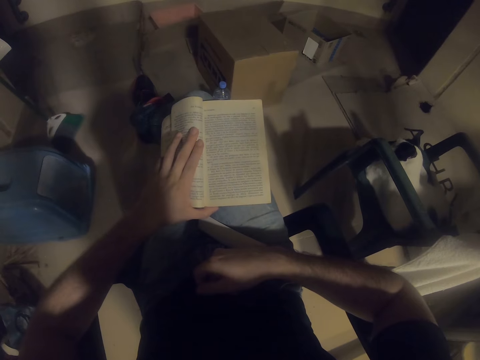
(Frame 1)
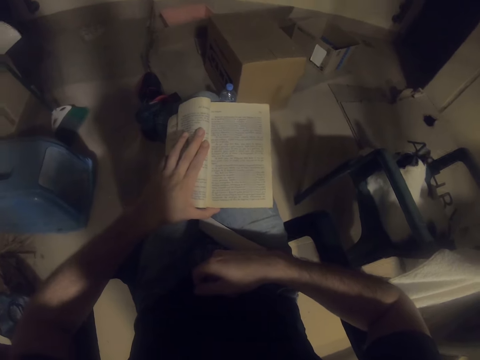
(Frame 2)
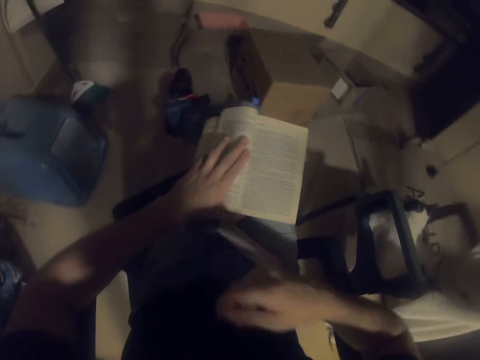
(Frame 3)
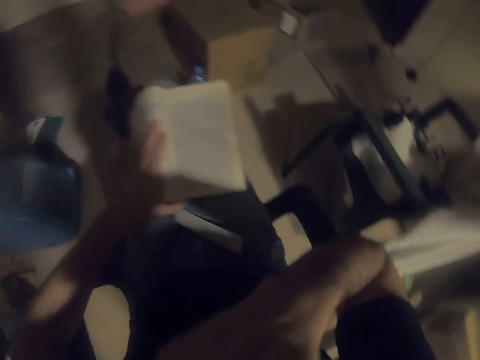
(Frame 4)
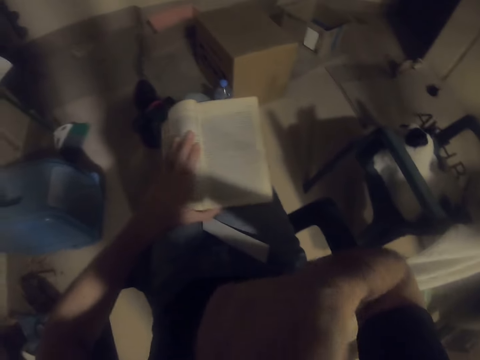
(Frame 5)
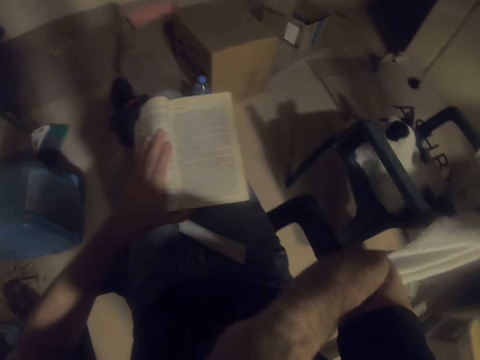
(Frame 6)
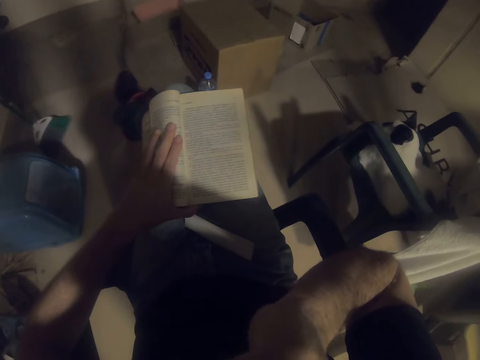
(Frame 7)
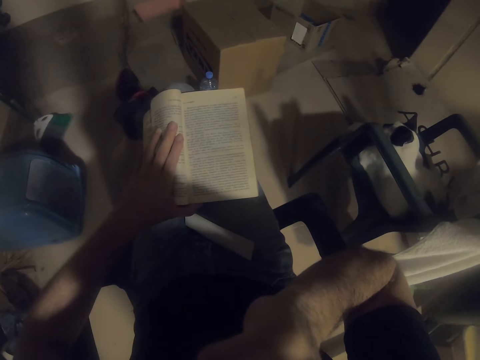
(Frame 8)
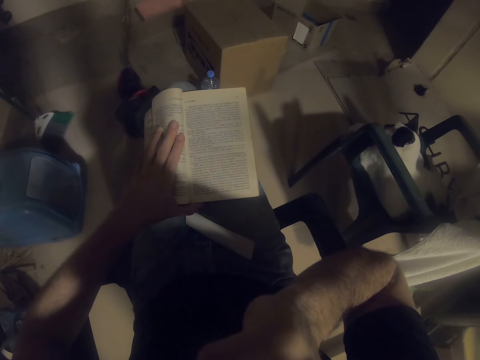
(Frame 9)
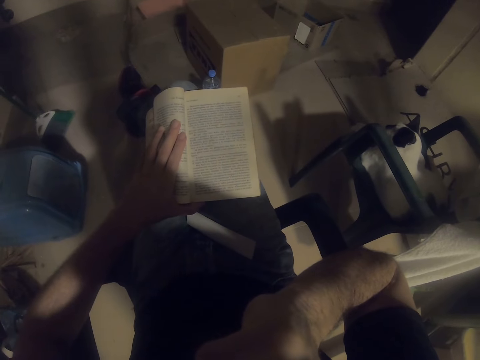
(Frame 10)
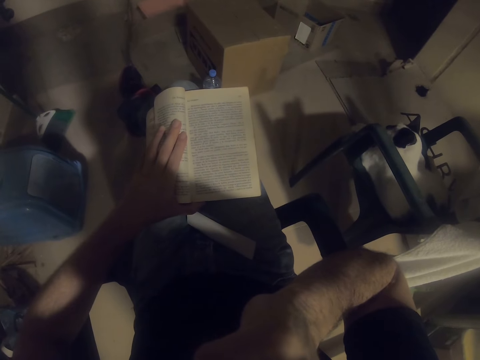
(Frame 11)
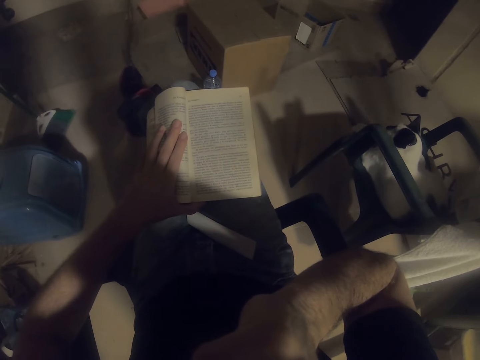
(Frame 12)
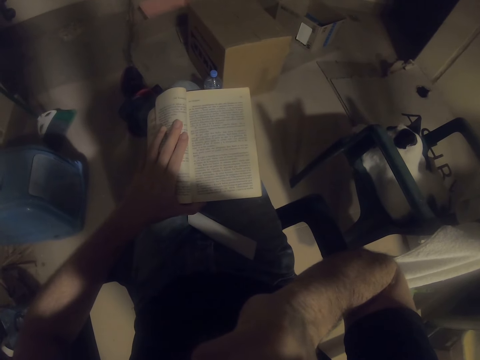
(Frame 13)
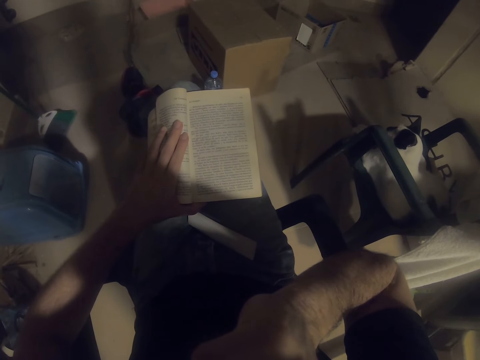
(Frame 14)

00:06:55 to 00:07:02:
The camera wearer touches his face.

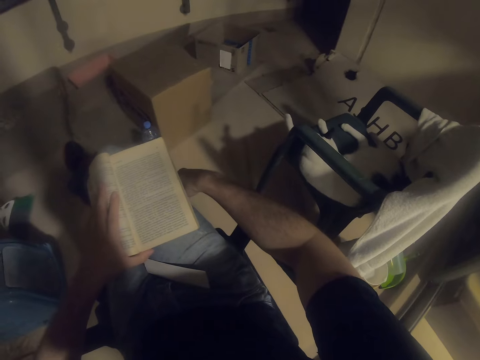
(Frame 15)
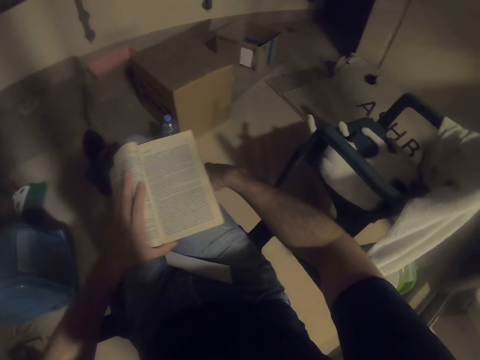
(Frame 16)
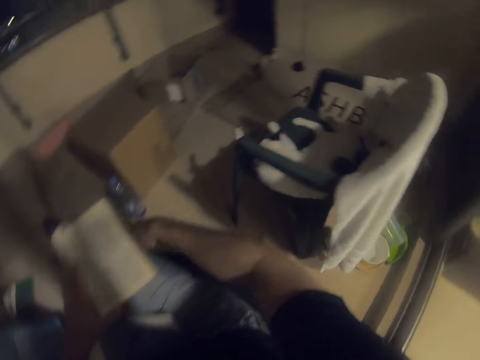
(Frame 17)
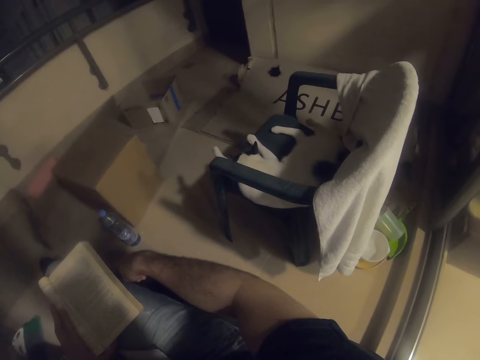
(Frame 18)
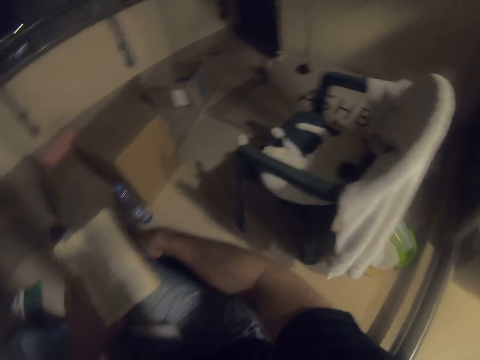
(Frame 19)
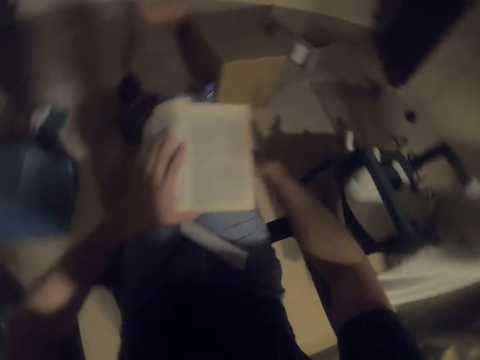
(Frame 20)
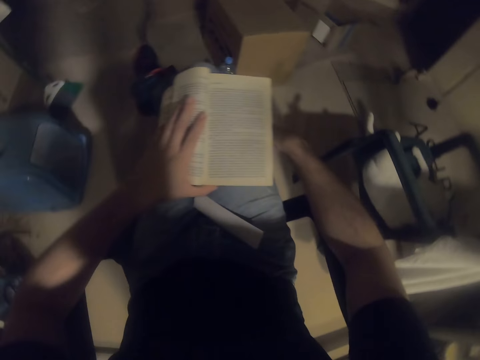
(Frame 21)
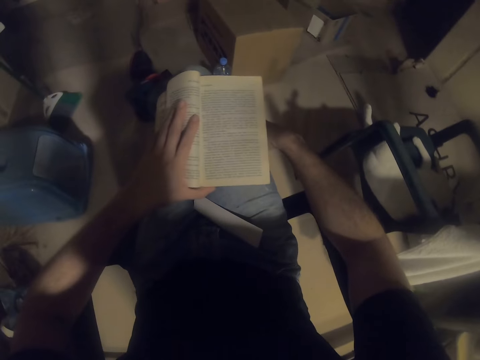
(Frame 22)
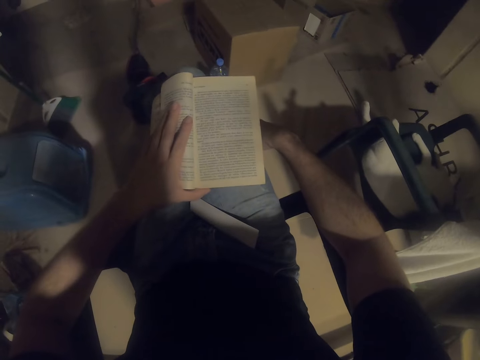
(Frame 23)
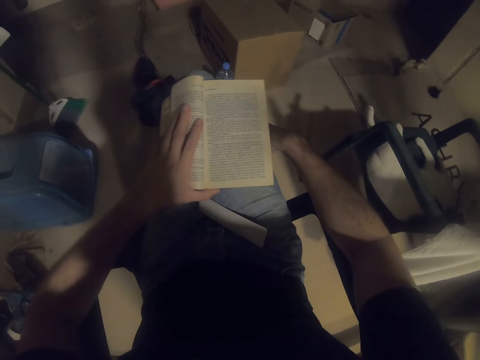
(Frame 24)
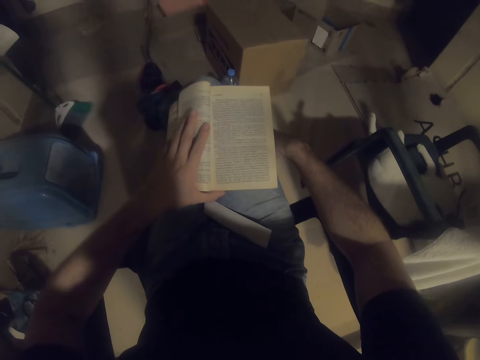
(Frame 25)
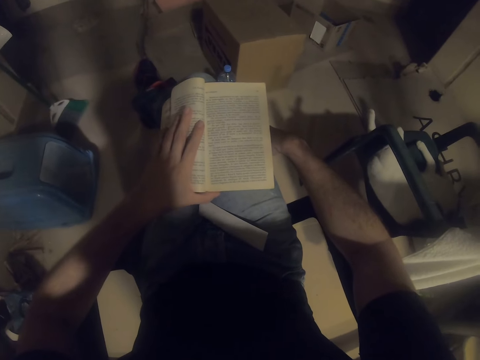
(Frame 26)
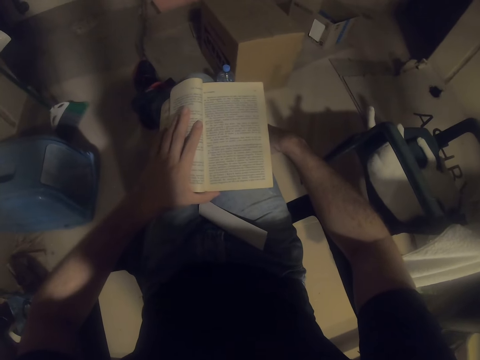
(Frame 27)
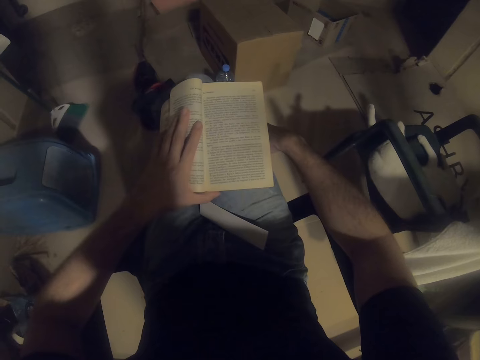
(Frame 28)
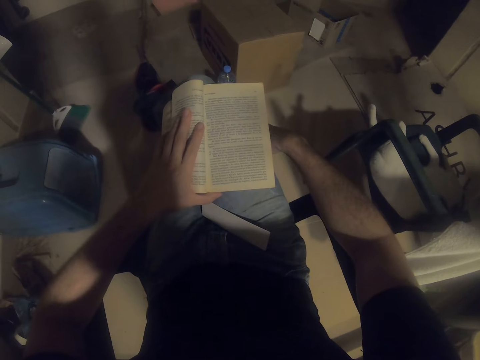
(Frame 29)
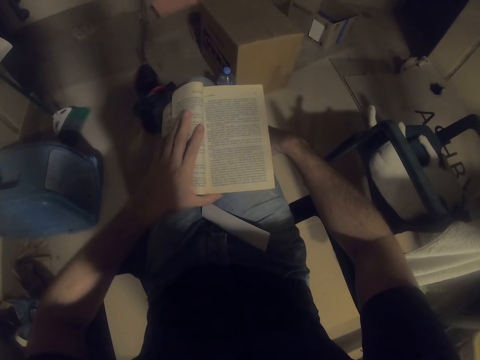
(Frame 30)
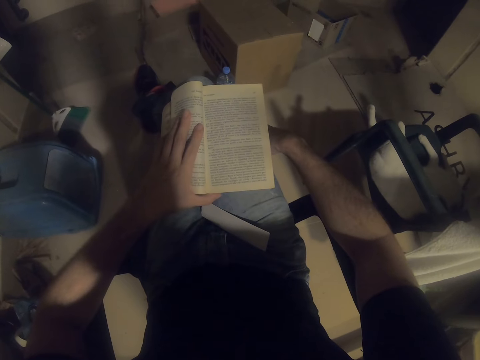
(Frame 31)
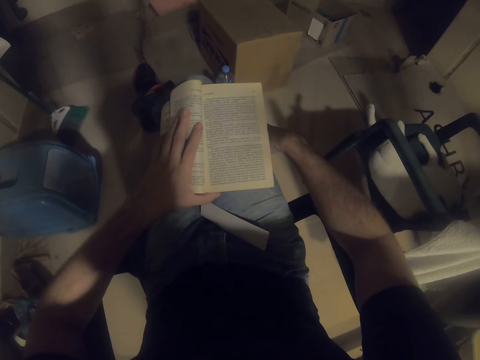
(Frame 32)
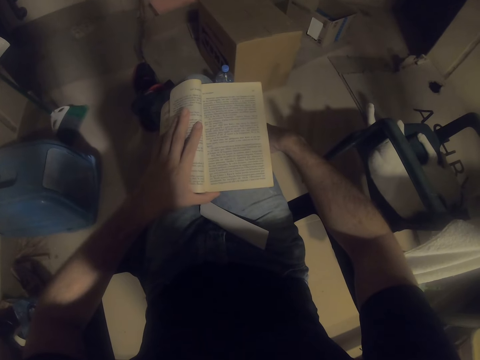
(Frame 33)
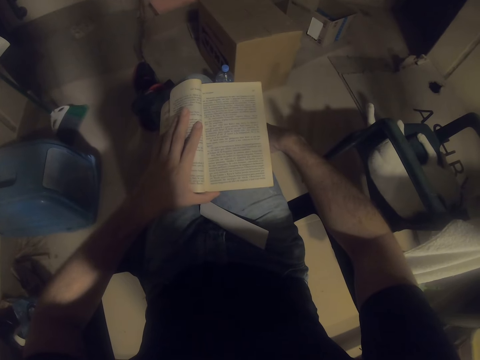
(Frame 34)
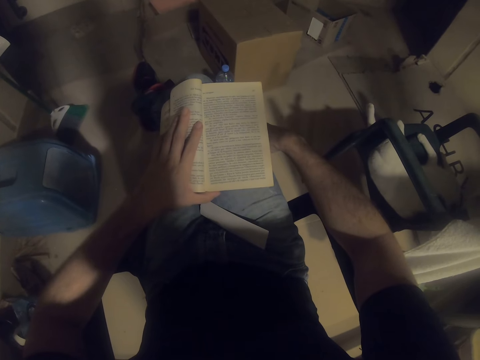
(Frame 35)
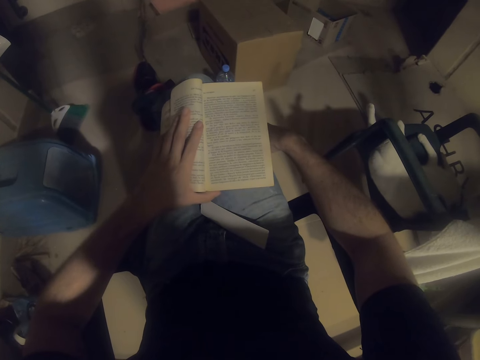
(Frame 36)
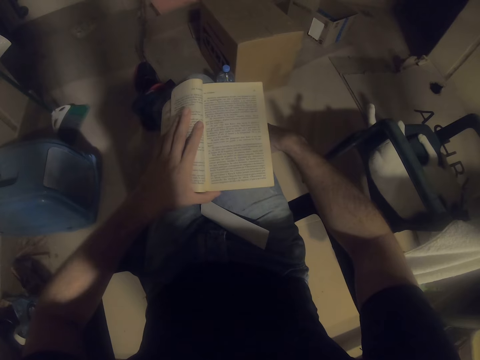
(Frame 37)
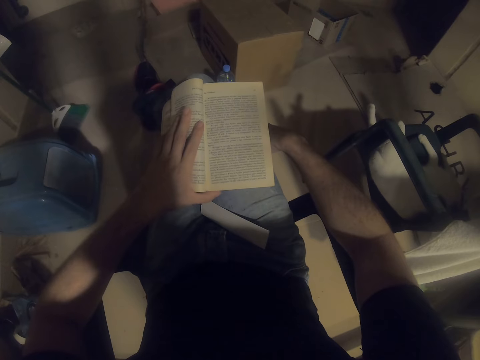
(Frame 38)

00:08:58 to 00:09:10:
The camera wearer looks at the cat. They read the novel.

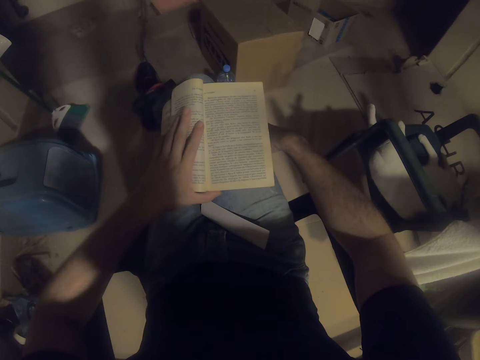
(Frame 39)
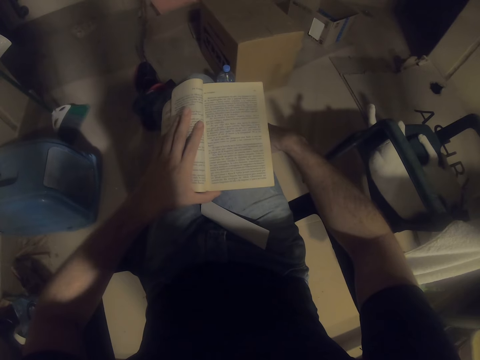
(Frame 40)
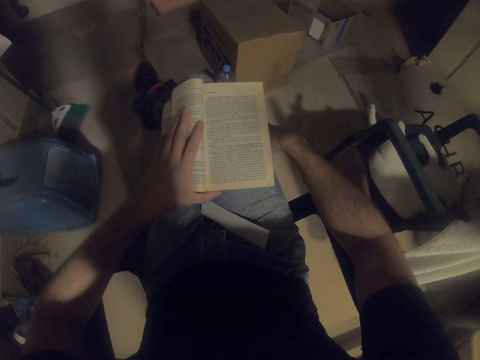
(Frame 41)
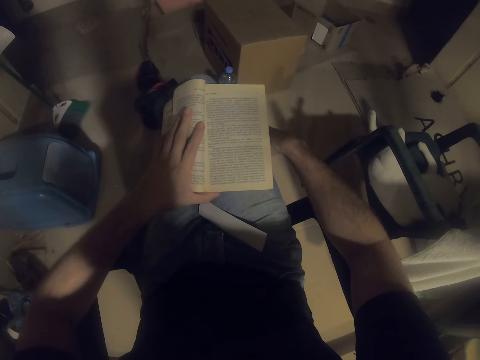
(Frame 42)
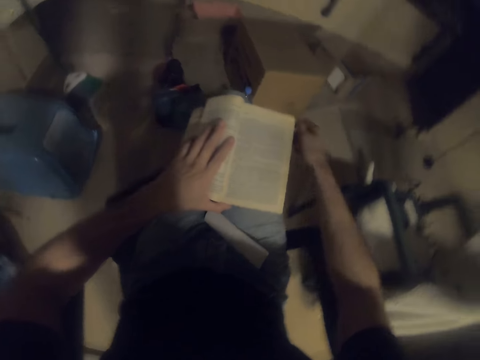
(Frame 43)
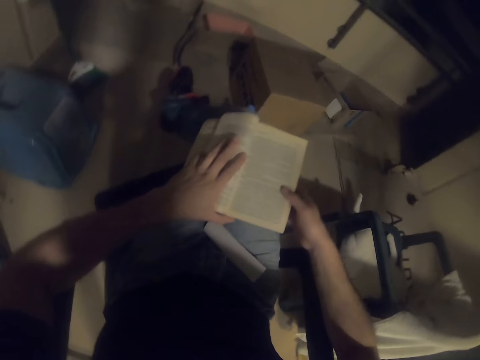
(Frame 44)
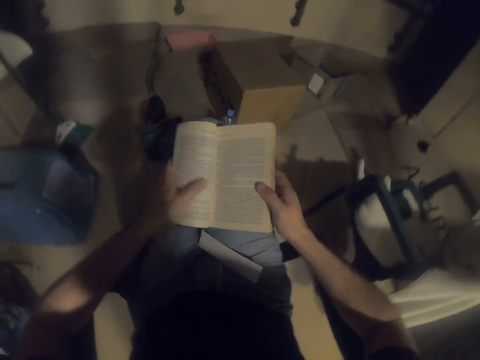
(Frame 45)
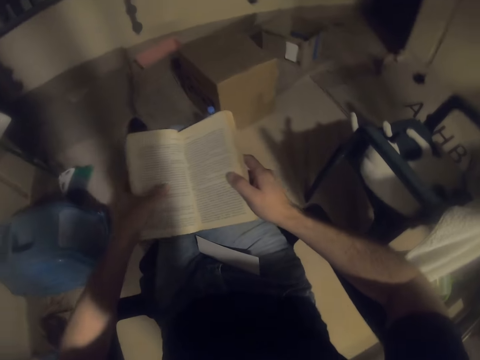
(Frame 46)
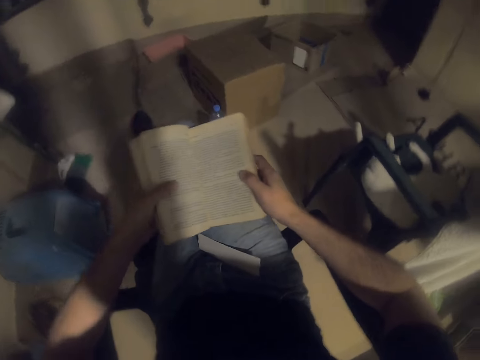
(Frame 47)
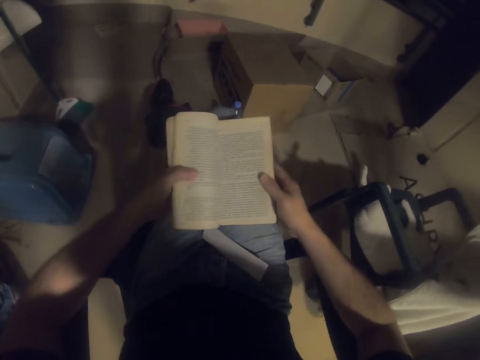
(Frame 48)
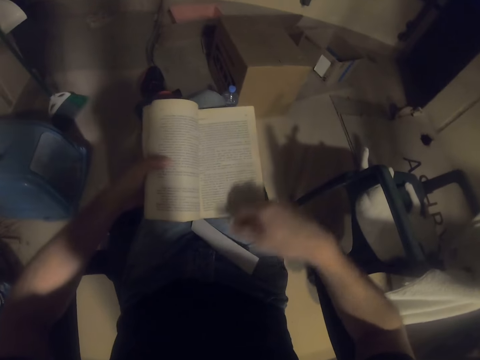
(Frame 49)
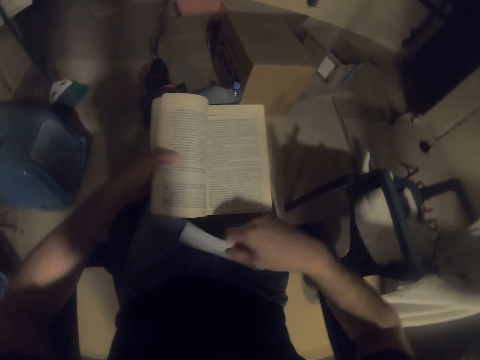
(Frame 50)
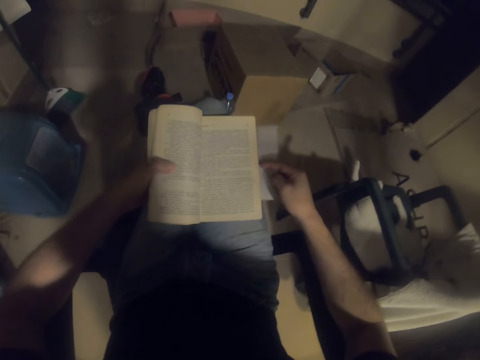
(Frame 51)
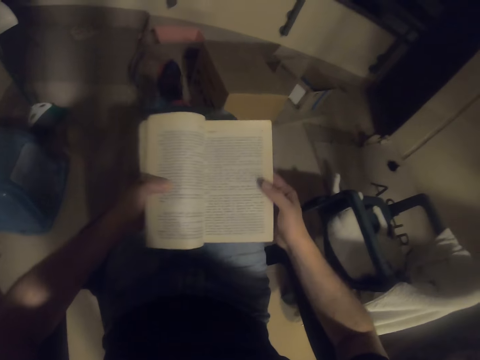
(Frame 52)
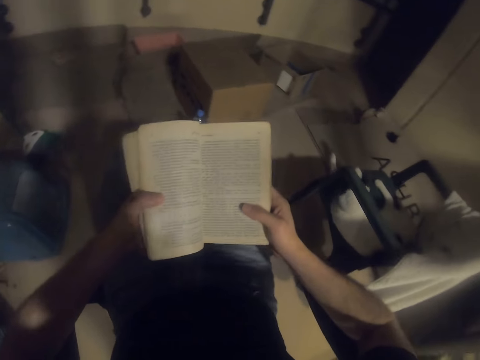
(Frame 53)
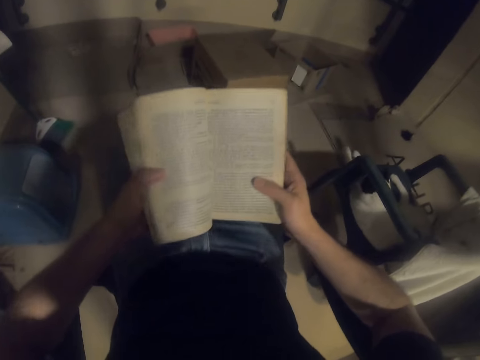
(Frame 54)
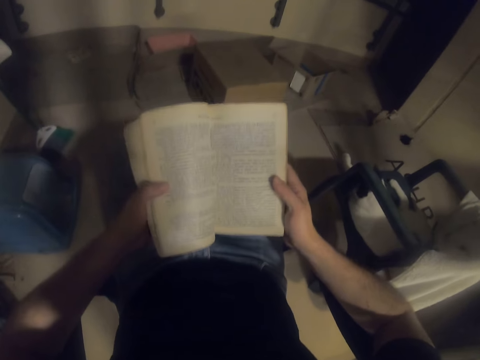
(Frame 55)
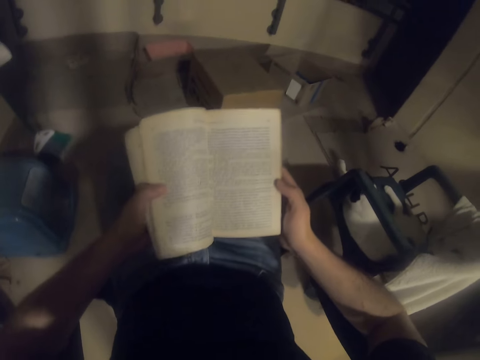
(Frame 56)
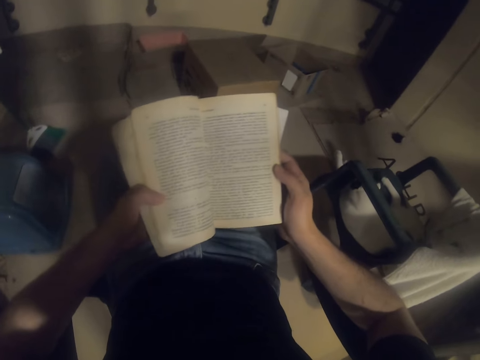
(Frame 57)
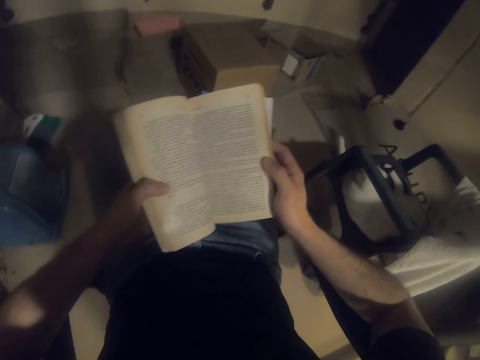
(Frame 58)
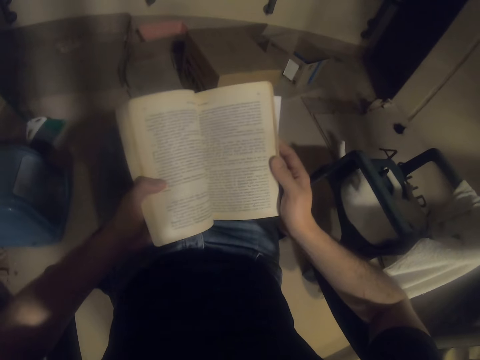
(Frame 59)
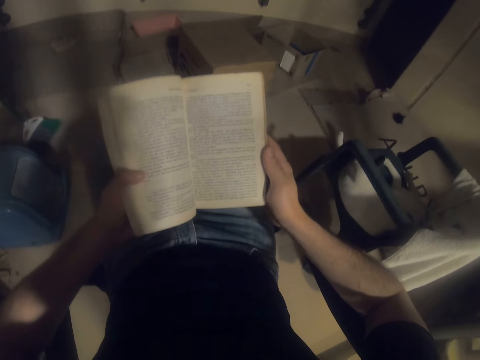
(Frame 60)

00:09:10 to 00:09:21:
The camera wearer picks up a sheet of paper. They hold a book with both hands.
